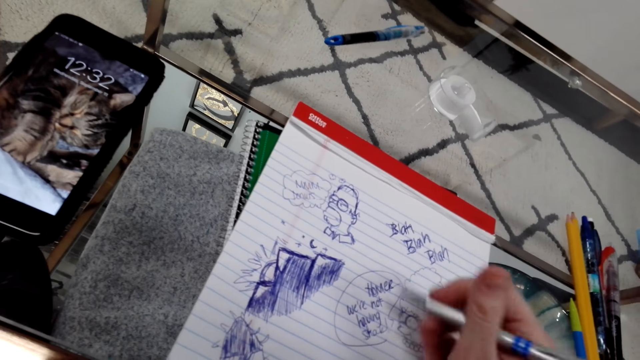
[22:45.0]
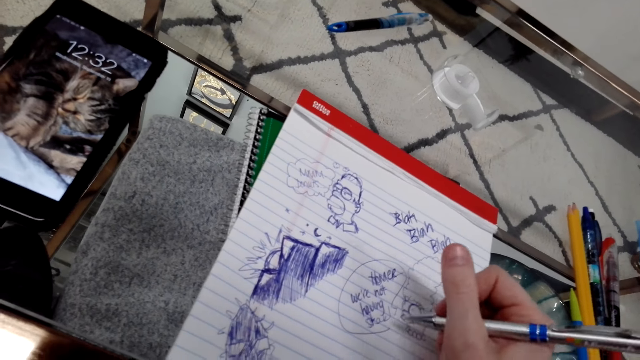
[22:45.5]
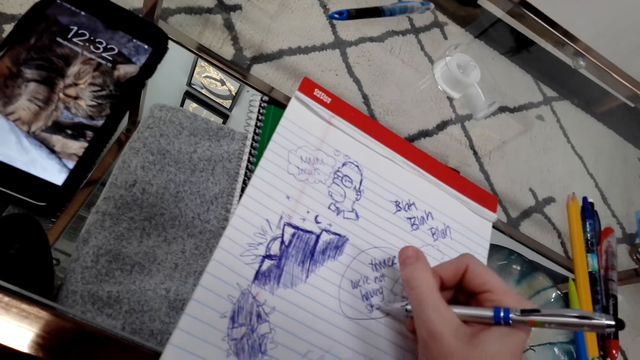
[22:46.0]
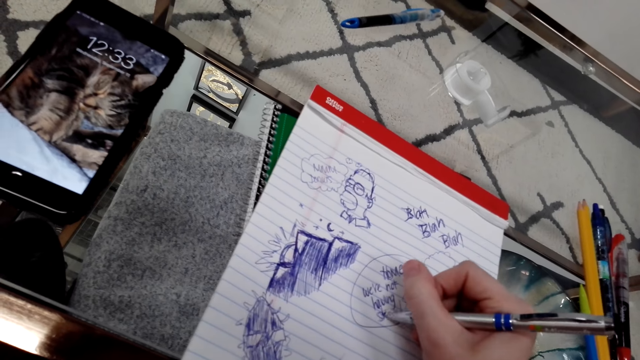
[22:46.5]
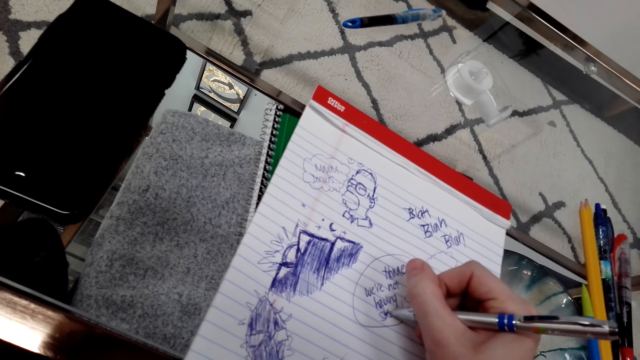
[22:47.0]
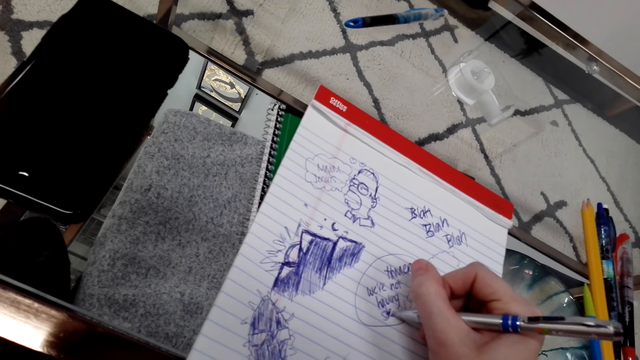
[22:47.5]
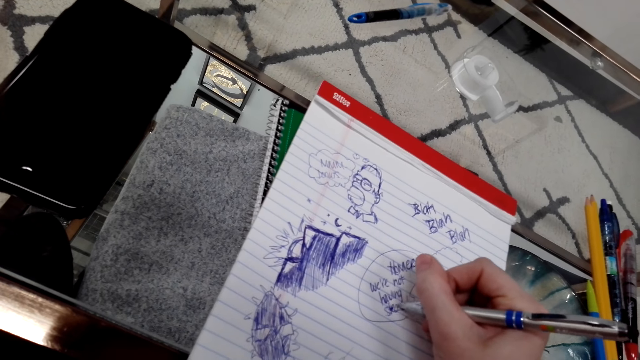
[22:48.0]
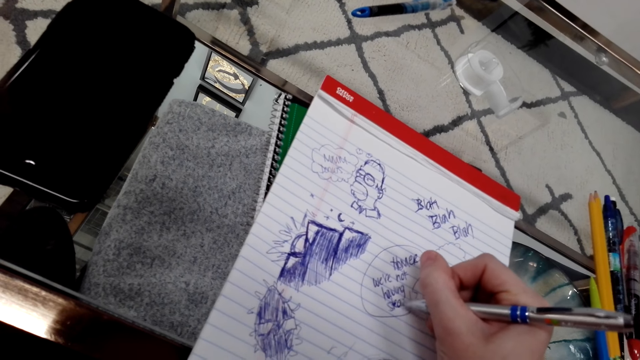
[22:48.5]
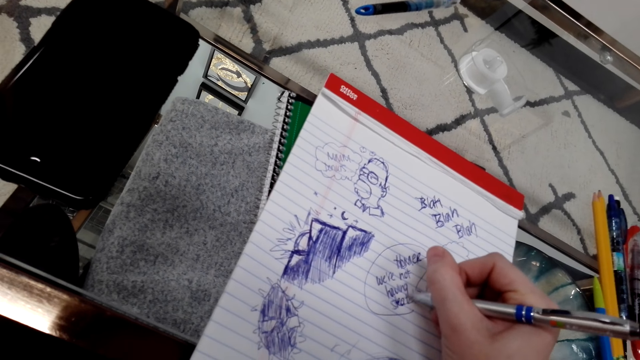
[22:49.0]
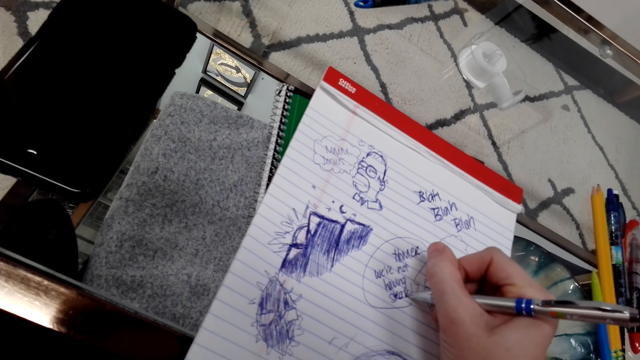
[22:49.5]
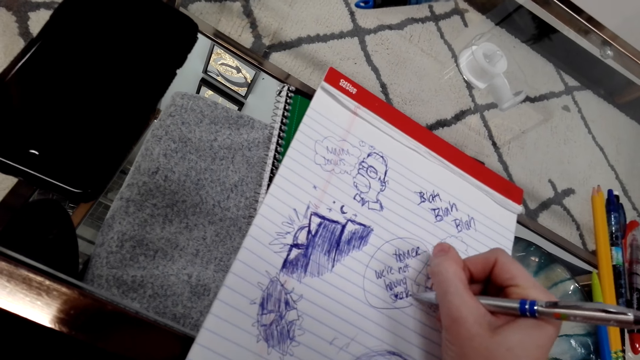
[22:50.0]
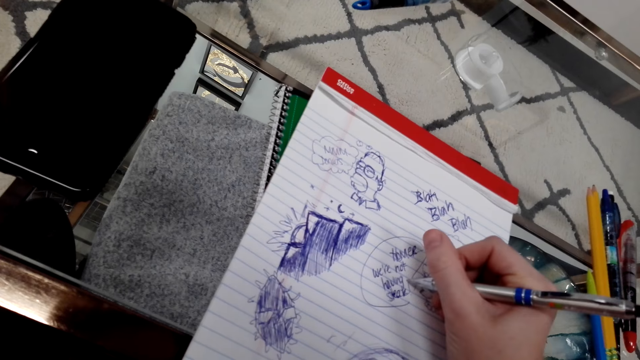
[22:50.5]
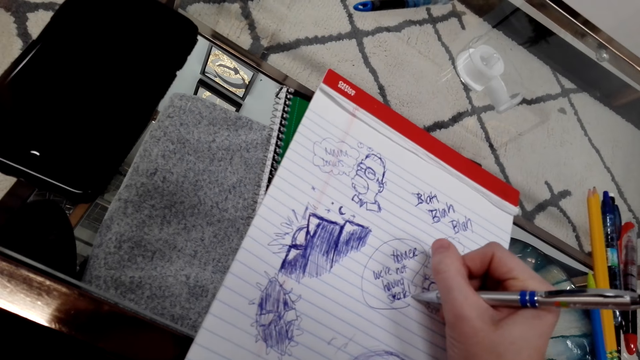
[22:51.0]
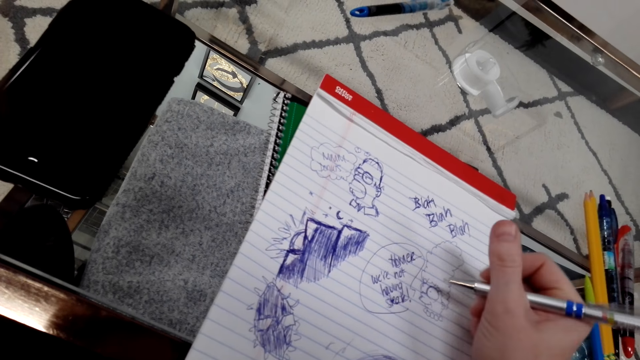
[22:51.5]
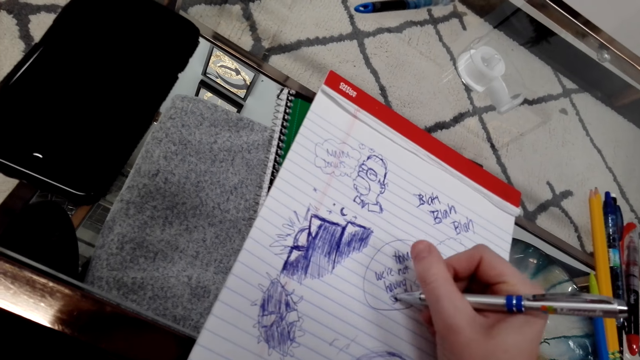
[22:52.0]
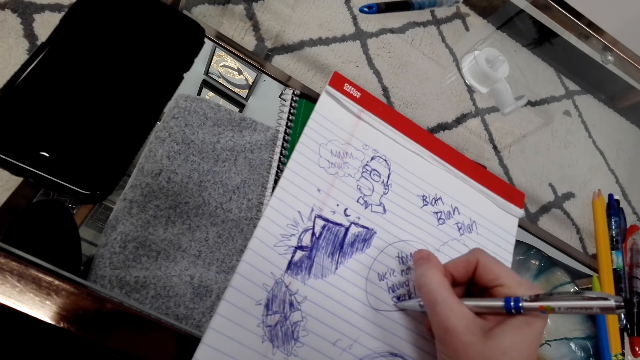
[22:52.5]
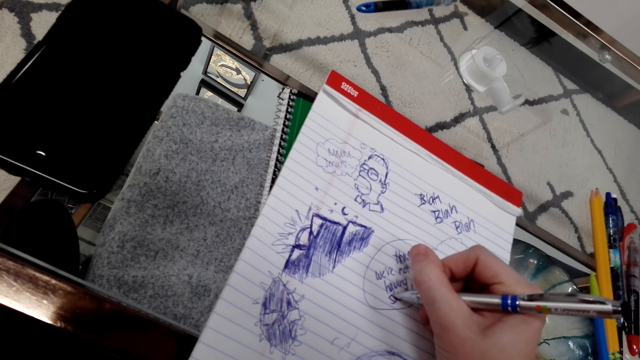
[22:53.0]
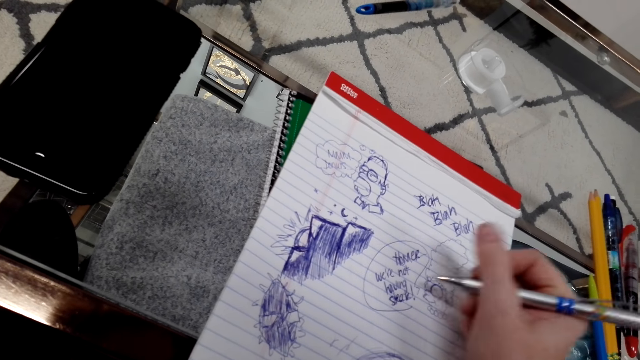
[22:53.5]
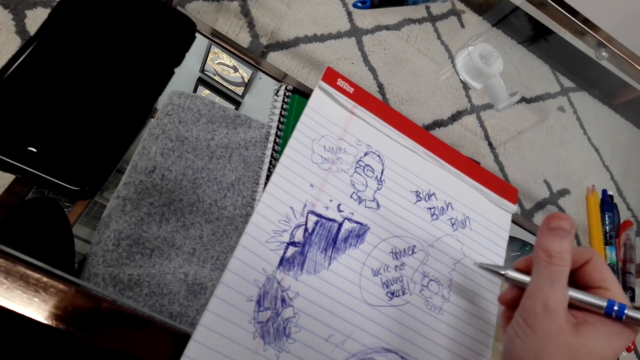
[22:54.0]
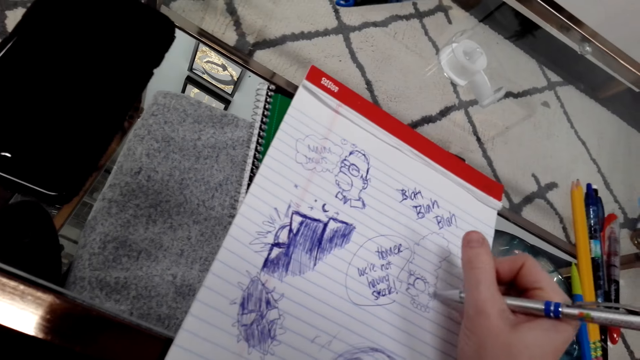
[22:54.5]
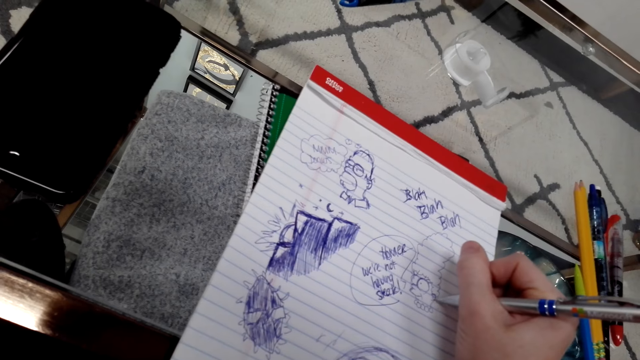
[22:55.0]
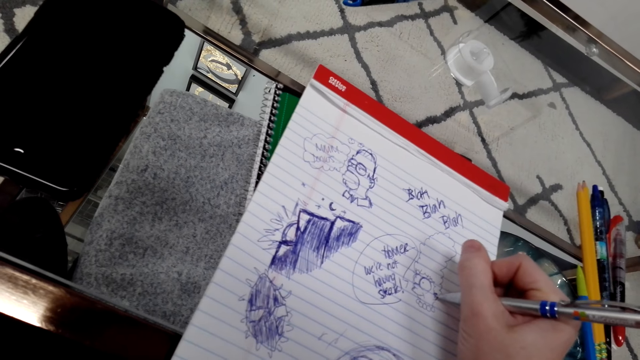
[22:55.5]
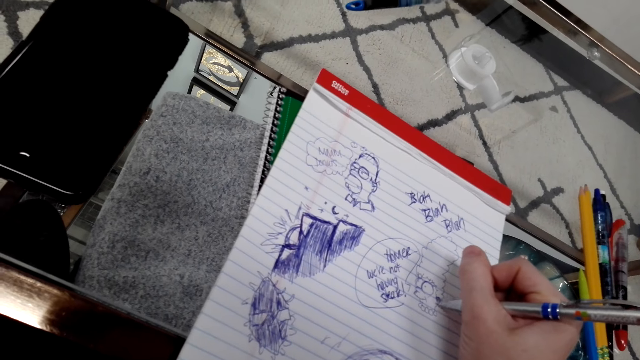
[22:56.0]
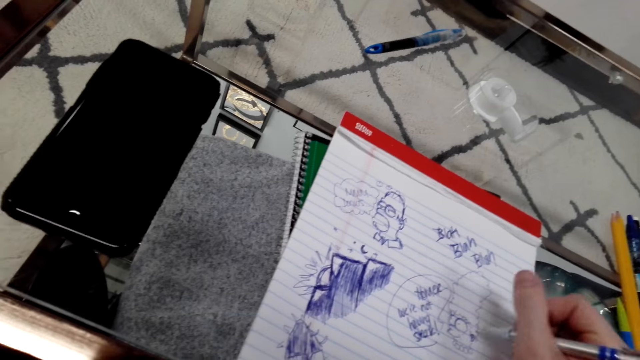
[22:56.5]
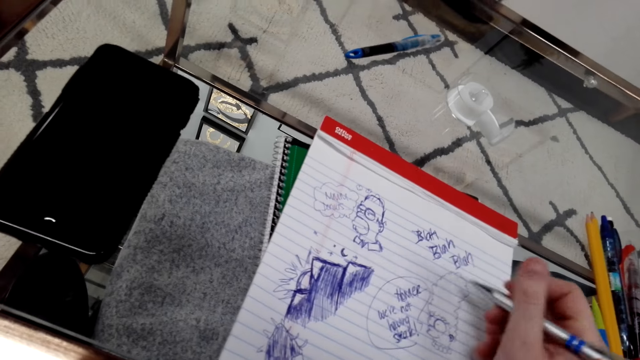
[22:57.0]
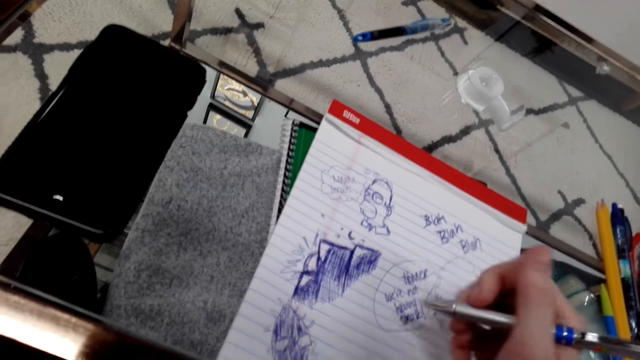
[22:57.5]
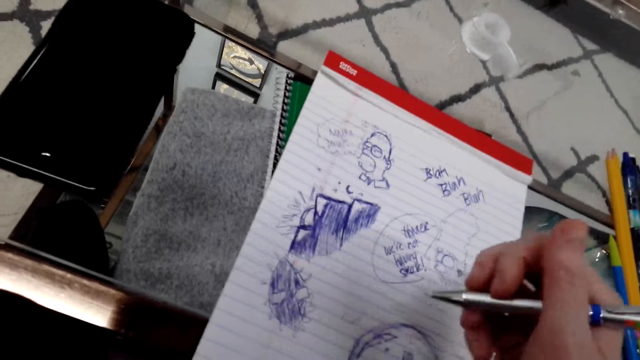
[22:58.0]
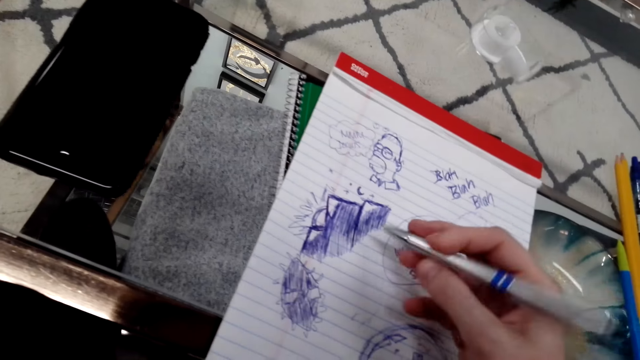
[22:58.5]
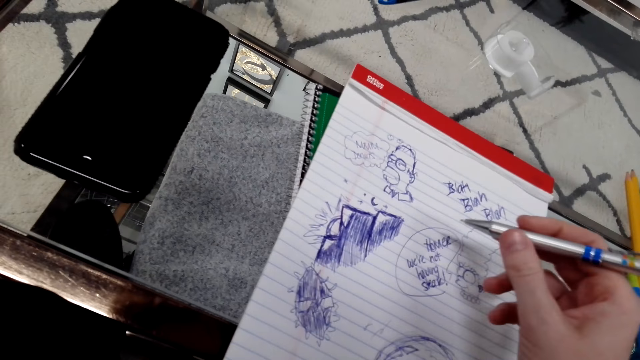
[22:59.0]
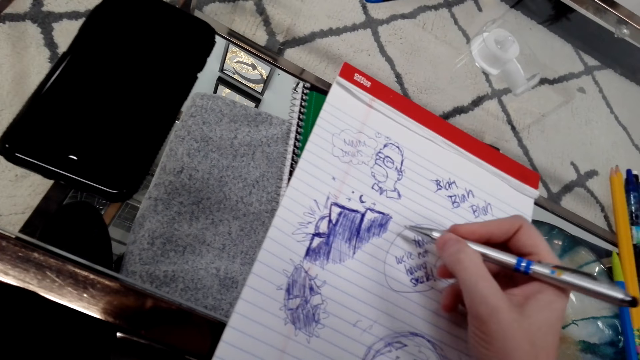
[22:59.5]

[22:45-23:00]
The camera wearer writes on a book with a pen. They draw on the writing pad. They move the pen around. They draw on the book with the pen. They move the pen around.

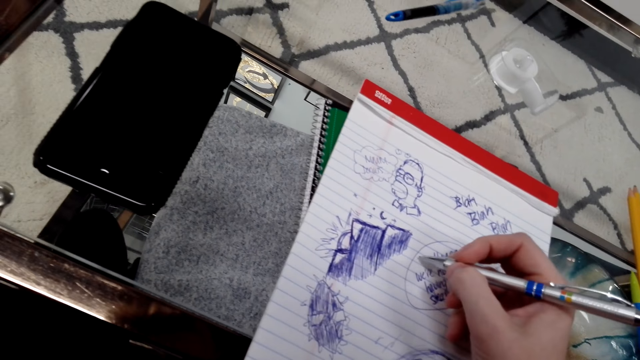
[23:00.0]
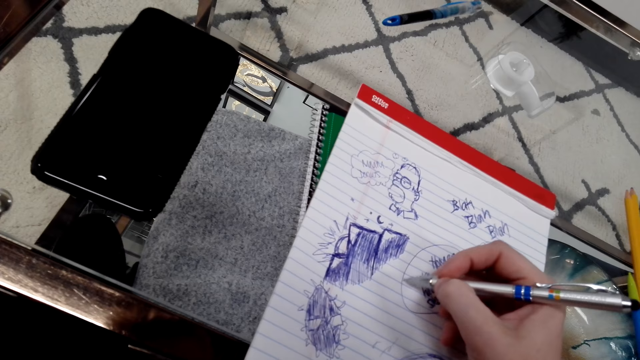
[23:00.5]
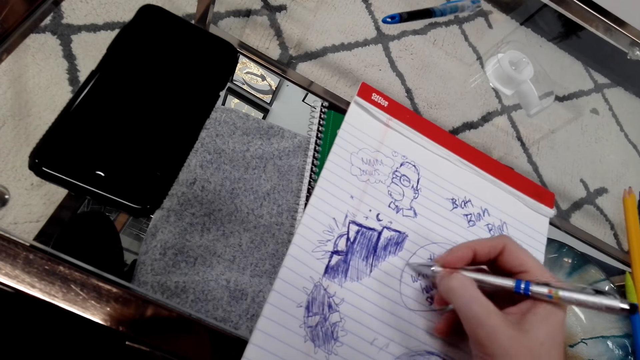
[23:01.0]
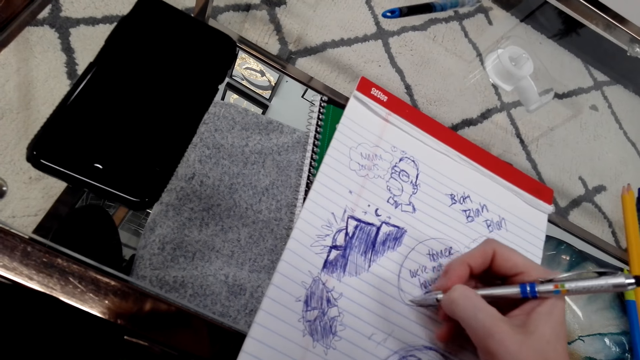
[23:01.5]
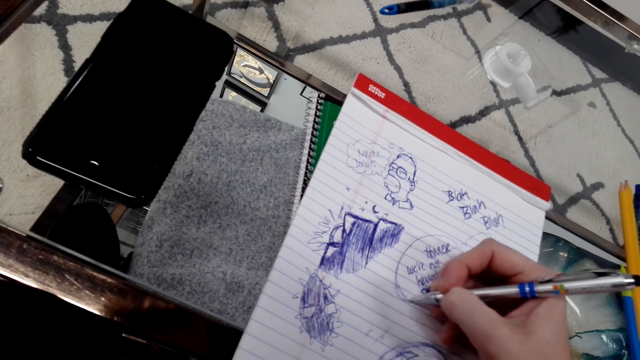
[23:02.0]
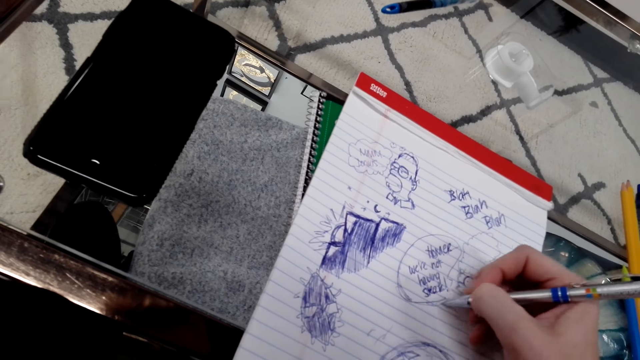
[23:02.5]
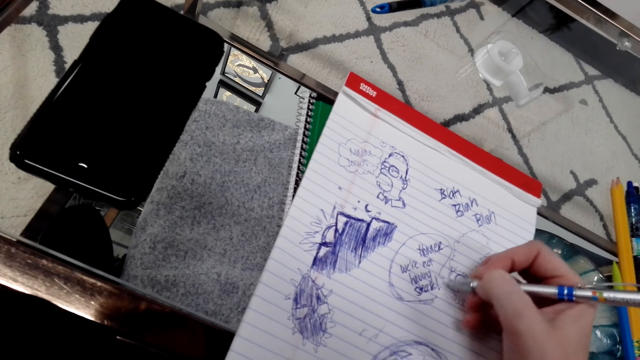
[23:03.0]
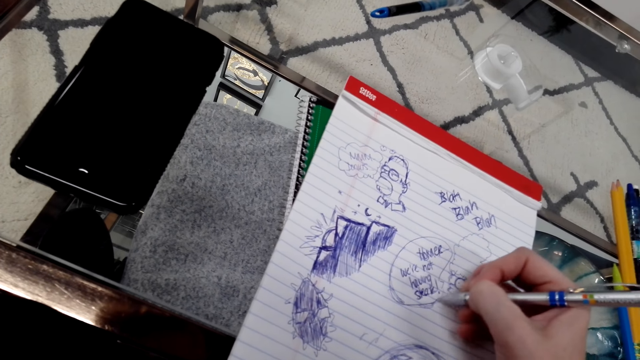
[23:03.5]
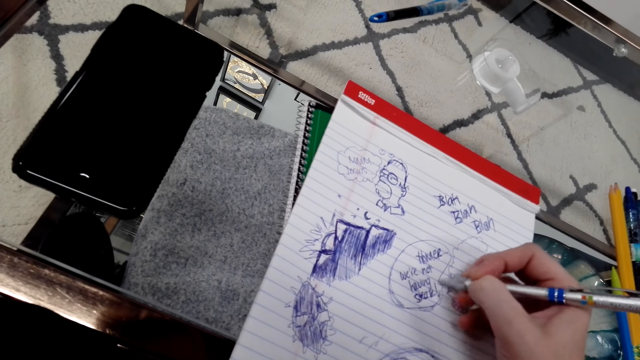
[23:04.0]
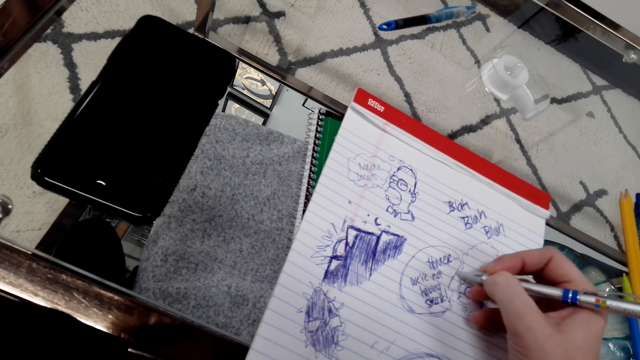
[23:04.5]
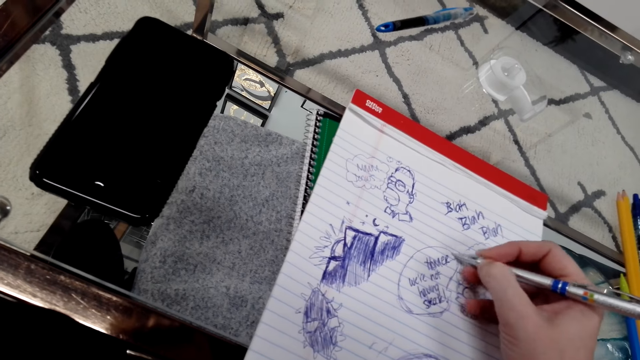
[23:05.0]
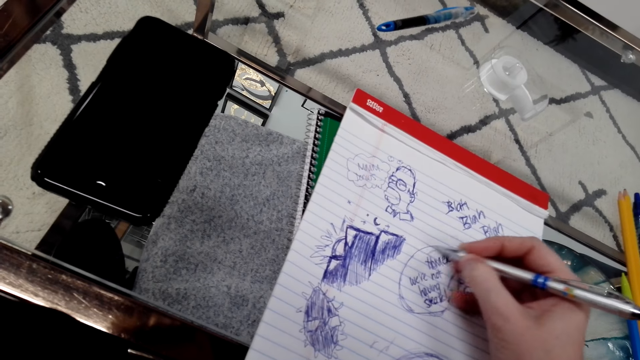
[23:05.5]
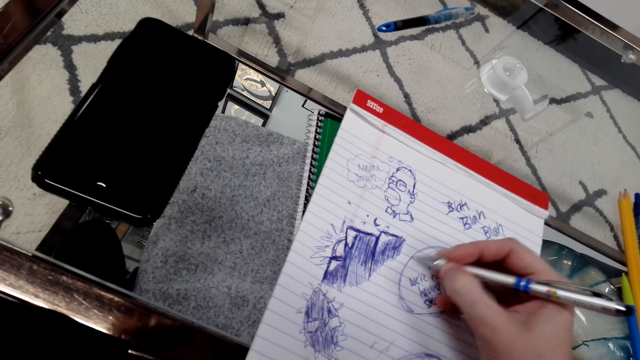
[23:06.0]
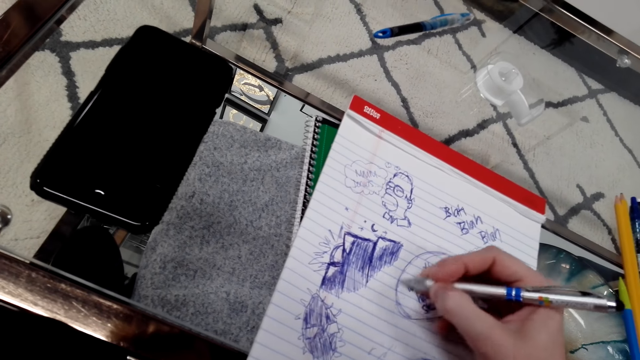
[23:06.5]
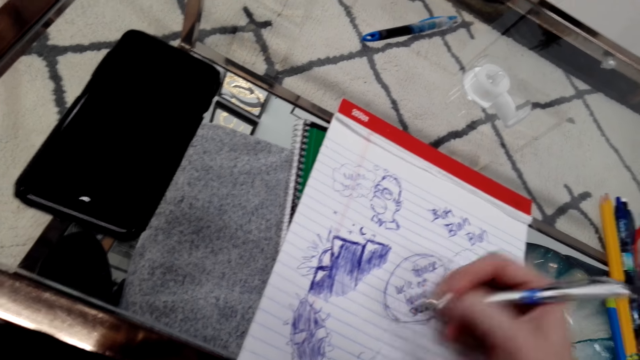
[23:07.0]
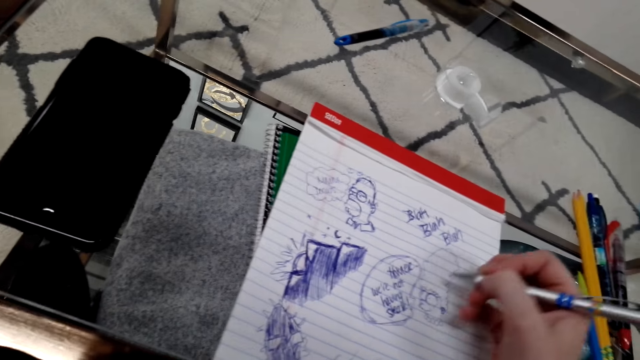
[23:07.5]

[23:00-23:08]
The camera wearer draws on a book with a pen. They move the pen around.
